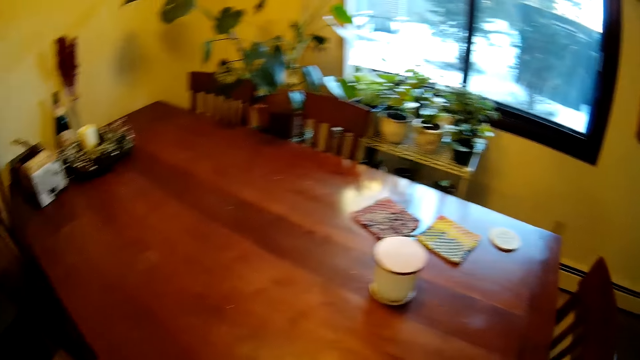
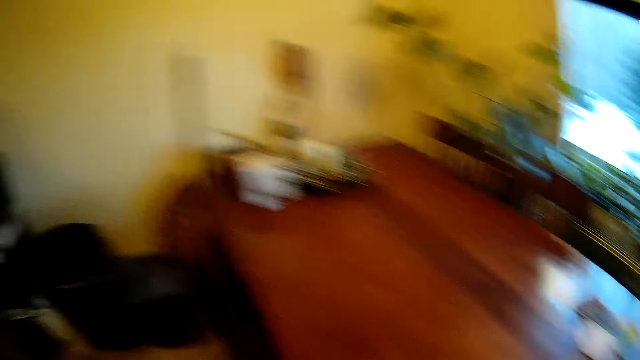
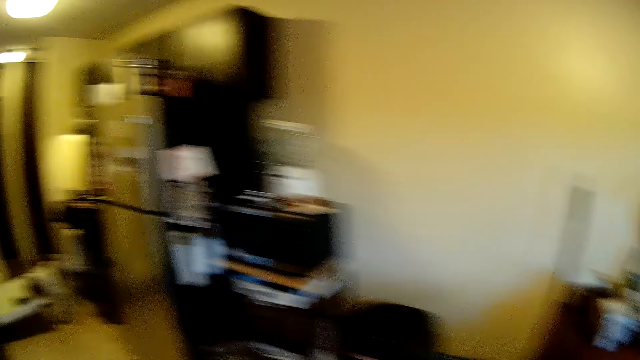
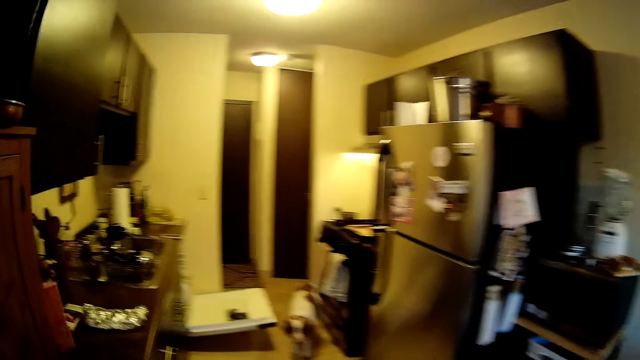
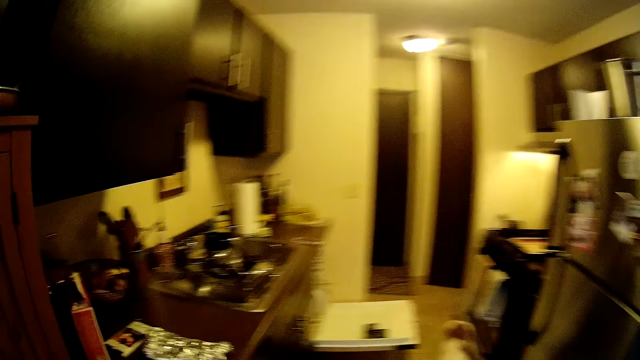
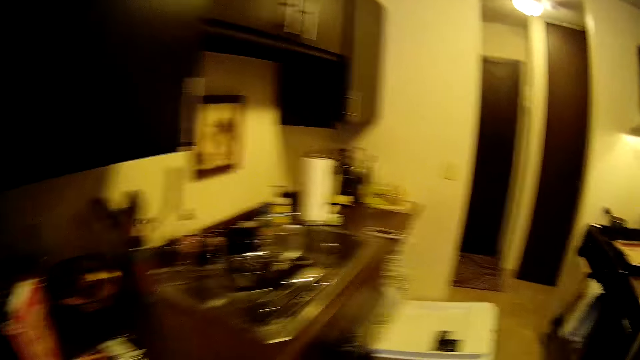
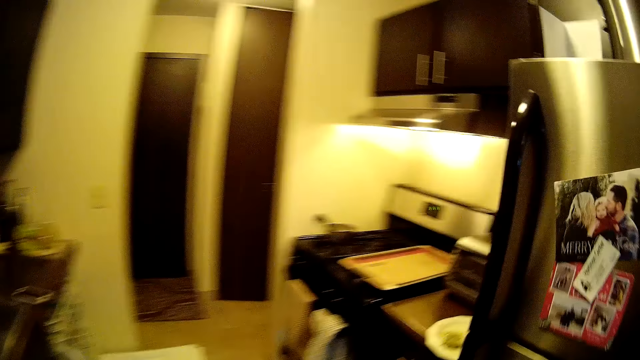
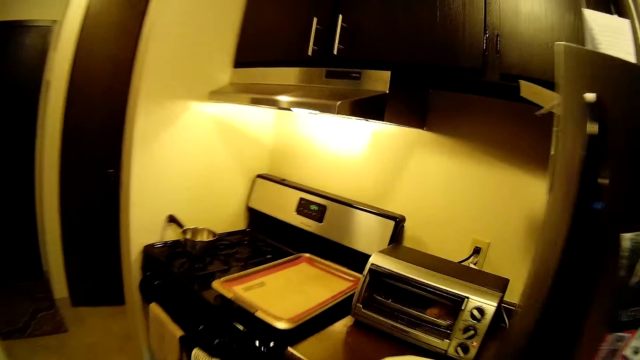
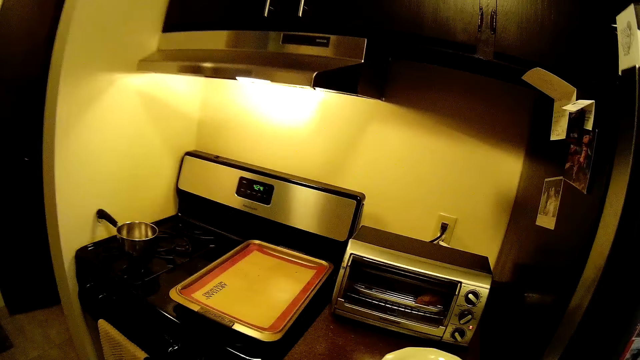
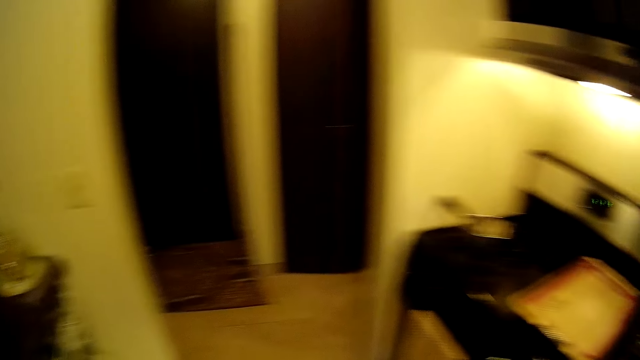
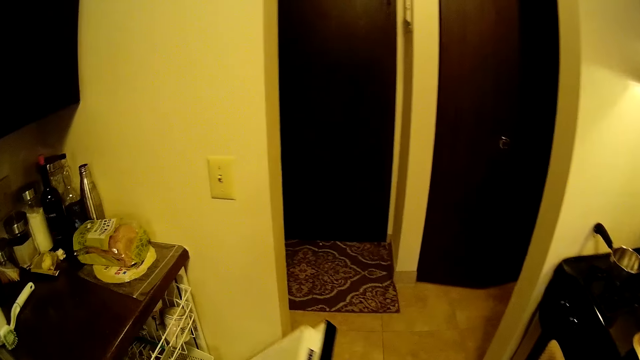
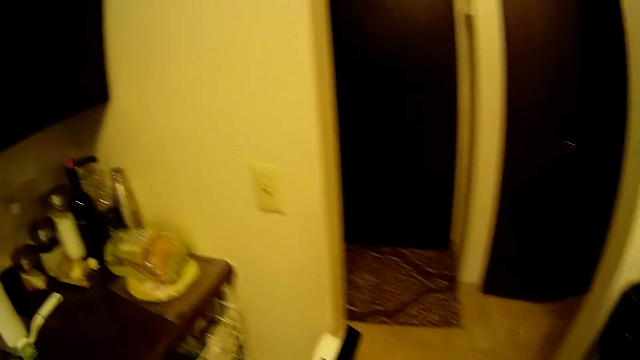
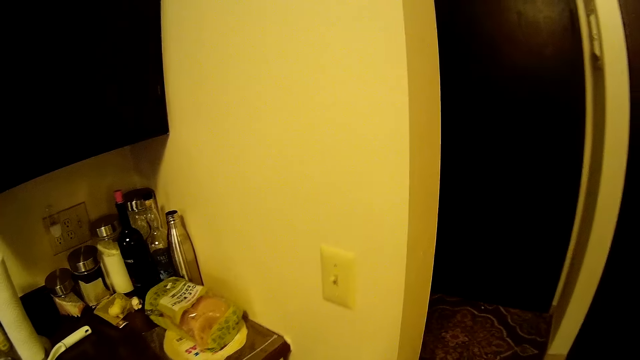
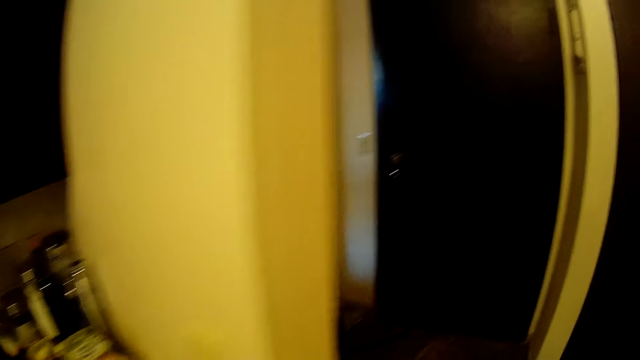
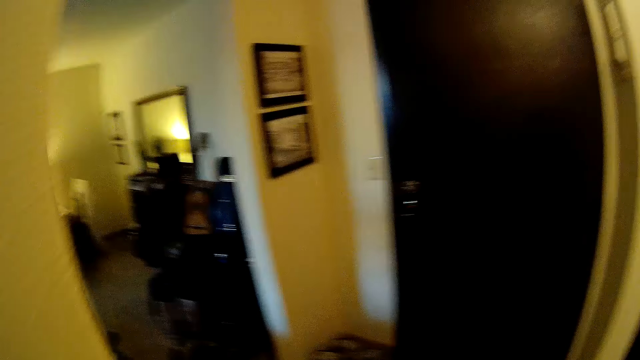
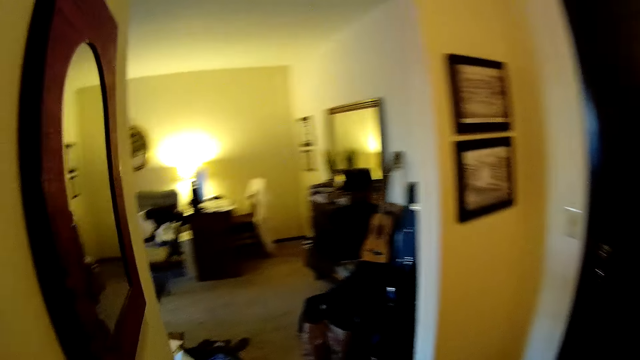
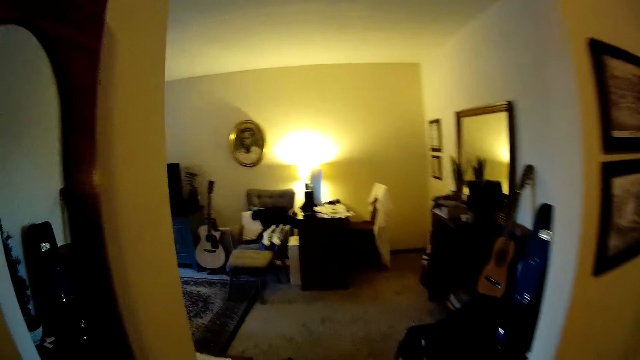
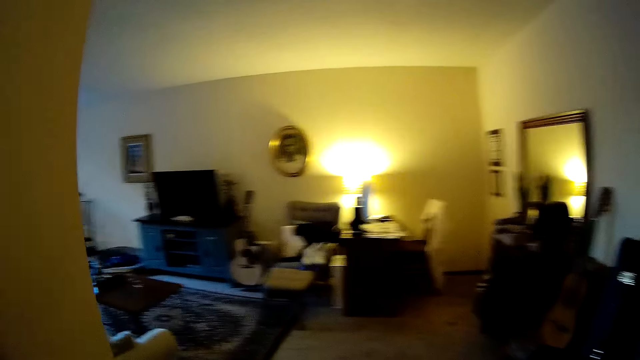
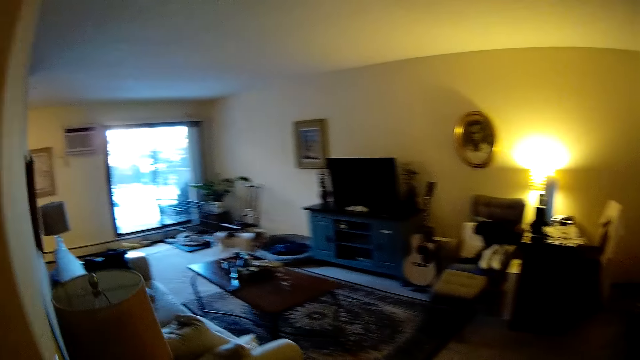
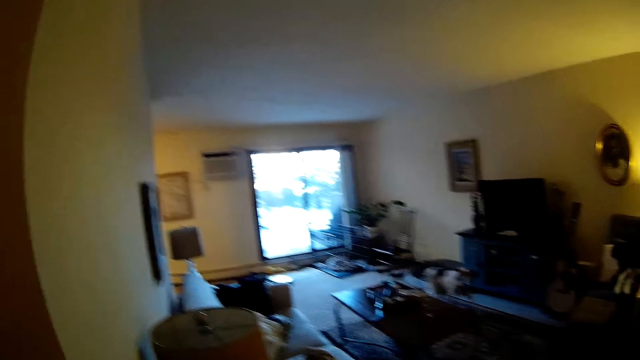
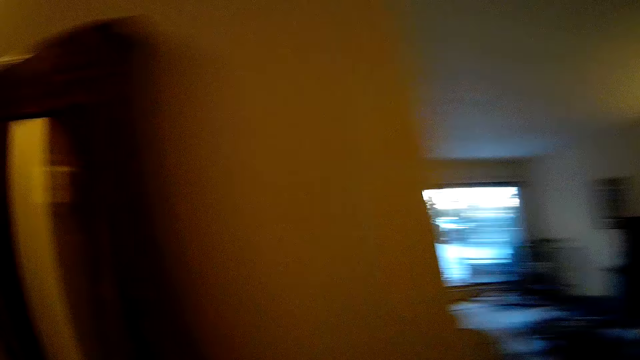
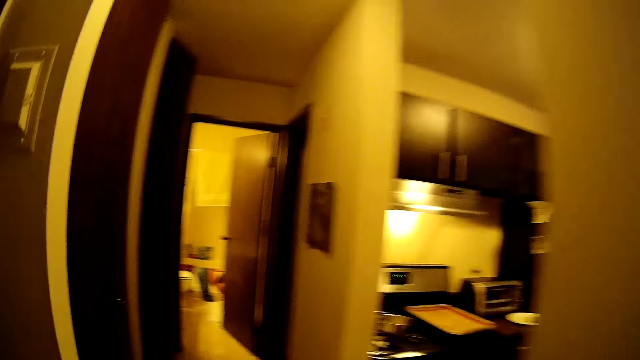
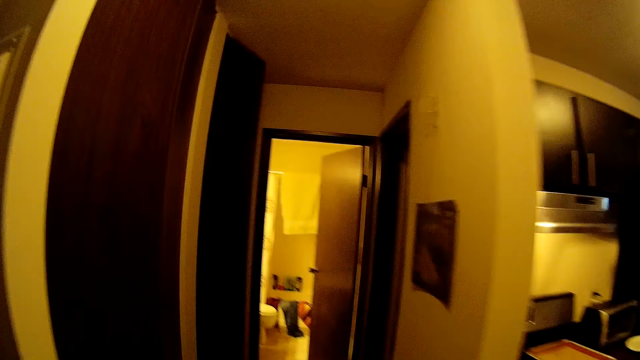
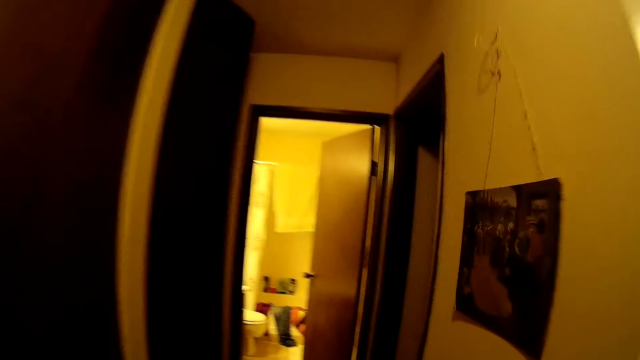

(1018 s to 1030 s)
The dog walks towards the camera wearer. The camera wearer closes a kitchen cabinet door with his right hand. The dog runs towards the camera wearer.

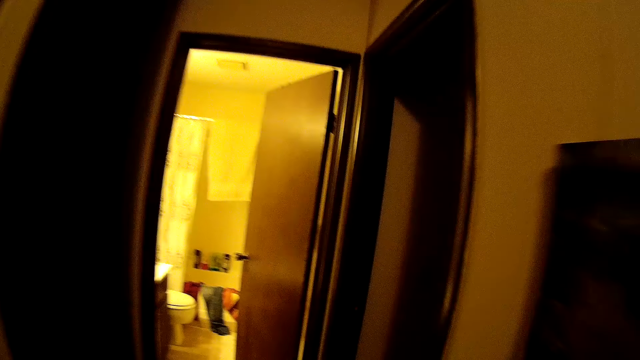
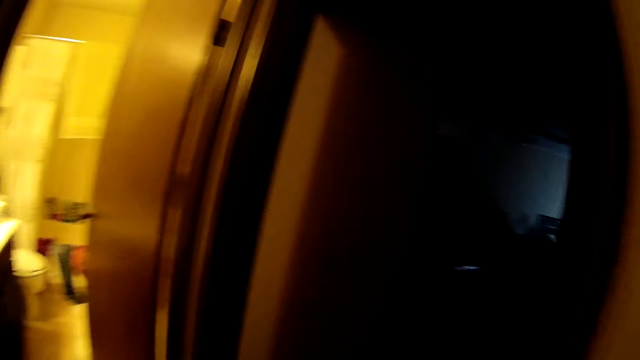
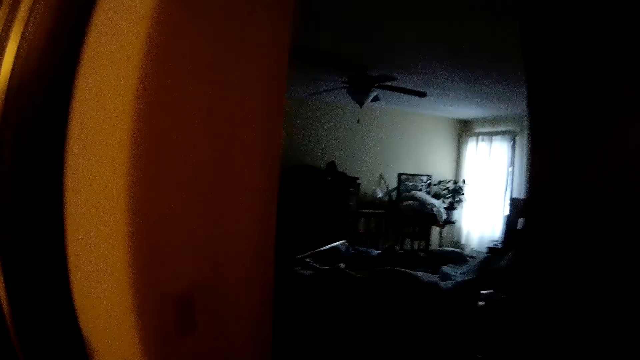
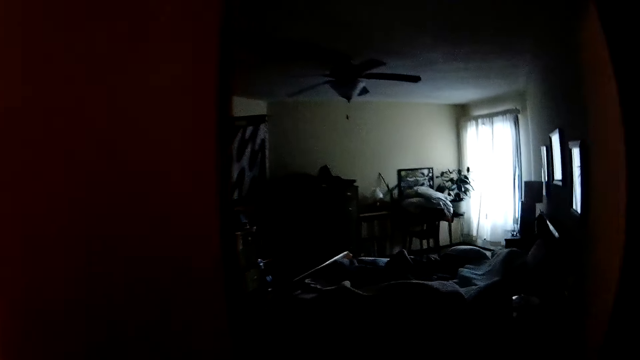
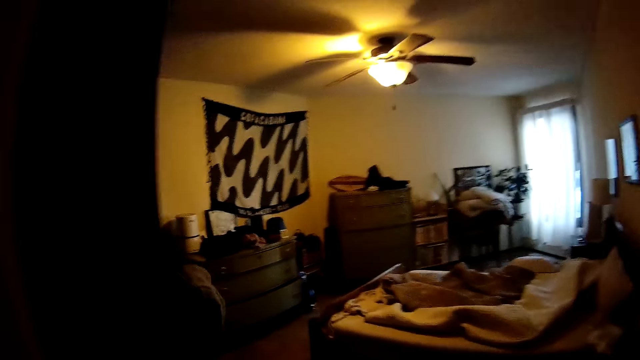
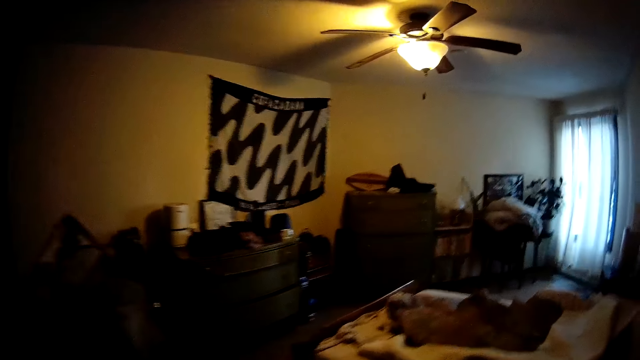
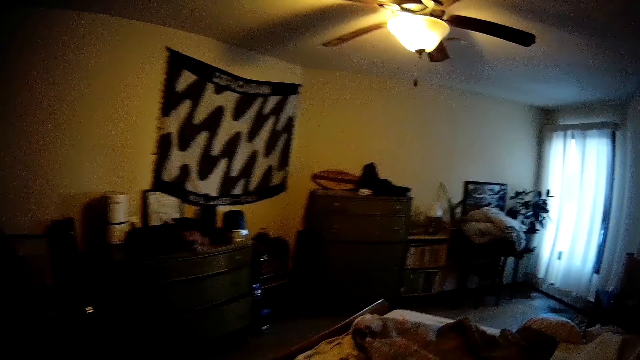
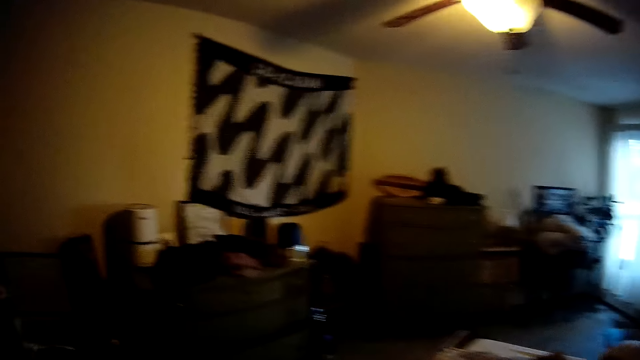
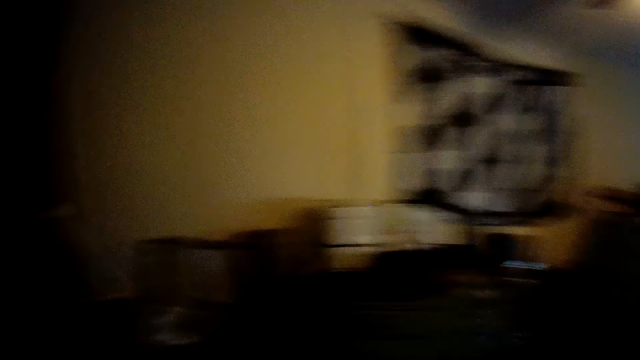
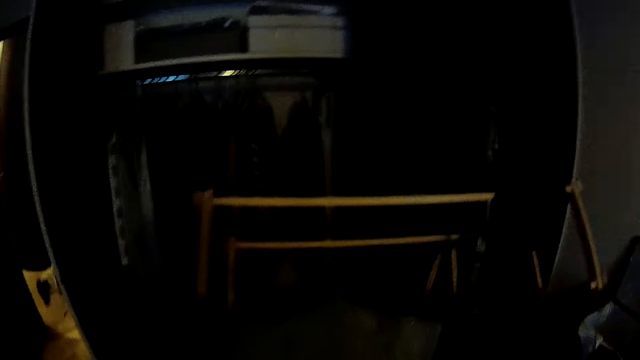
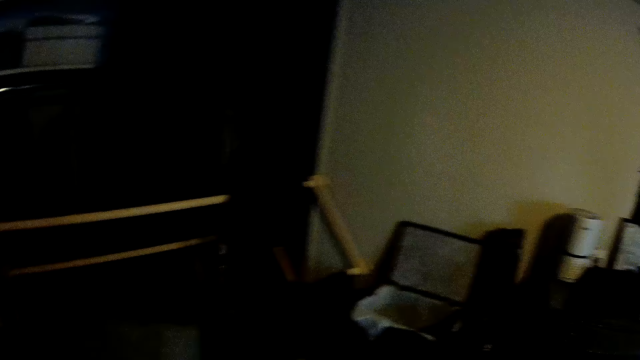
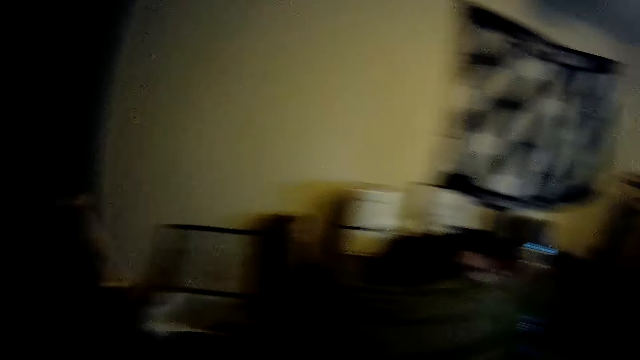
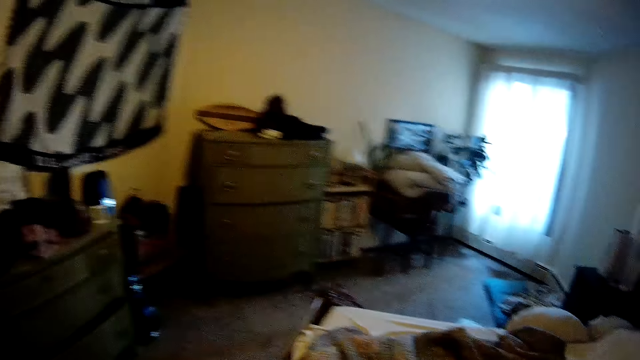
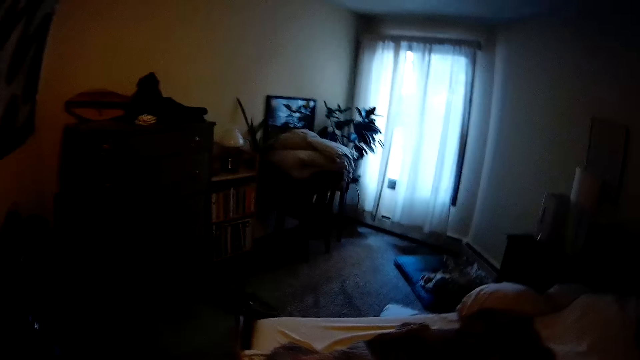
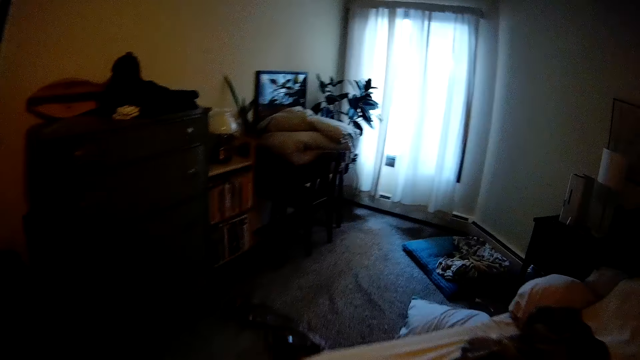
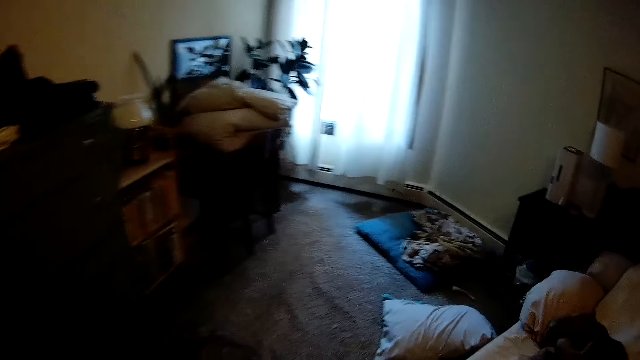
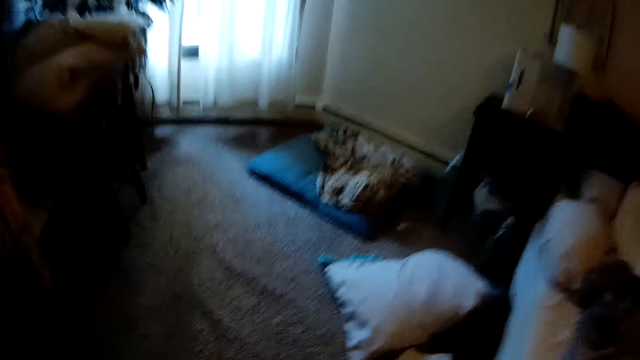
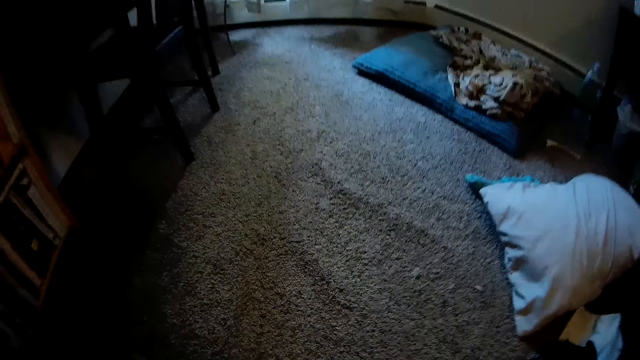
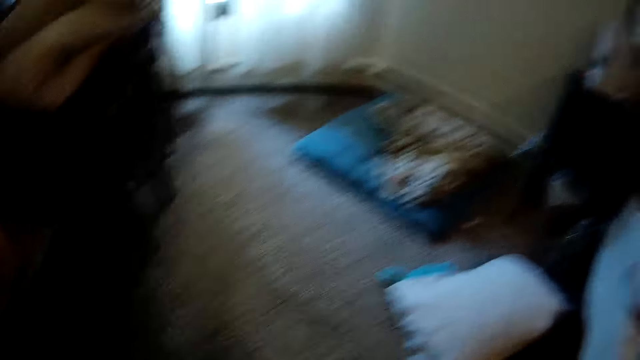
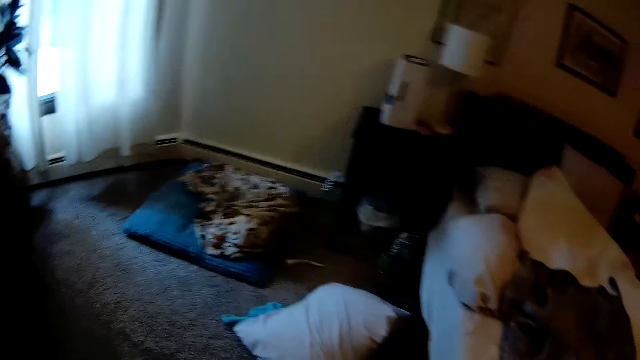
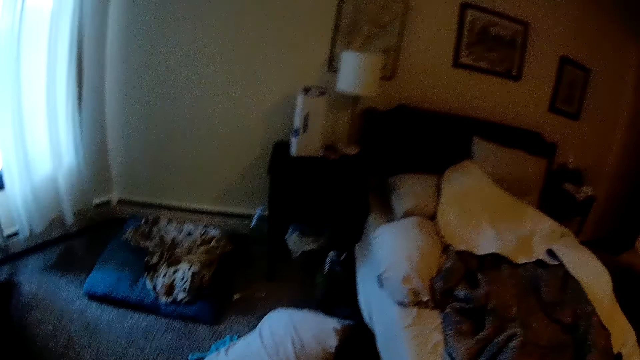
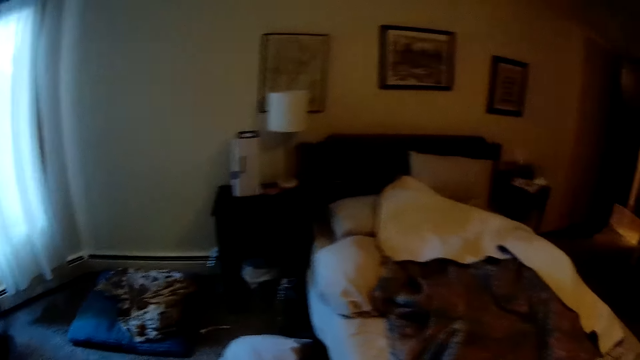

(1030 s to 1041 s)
The camera wearer enters a room.
